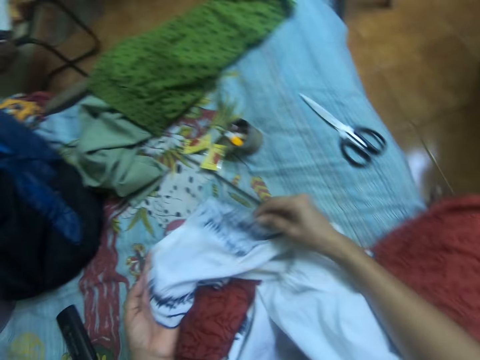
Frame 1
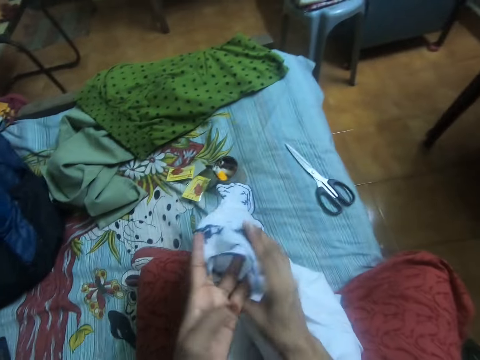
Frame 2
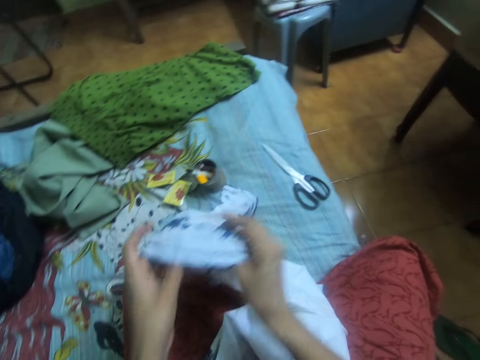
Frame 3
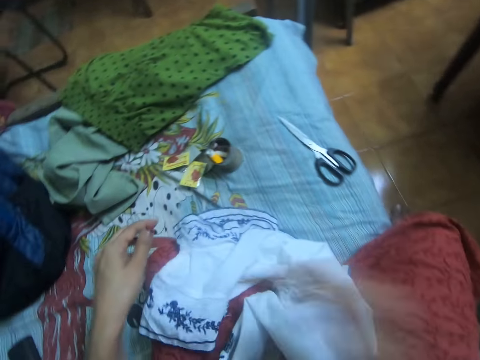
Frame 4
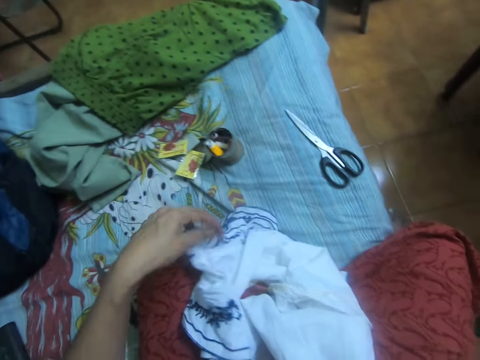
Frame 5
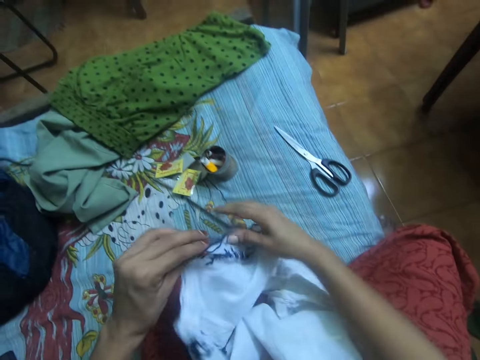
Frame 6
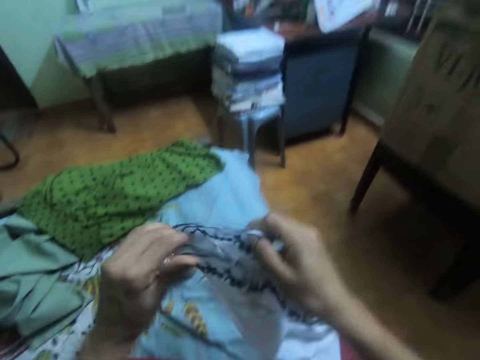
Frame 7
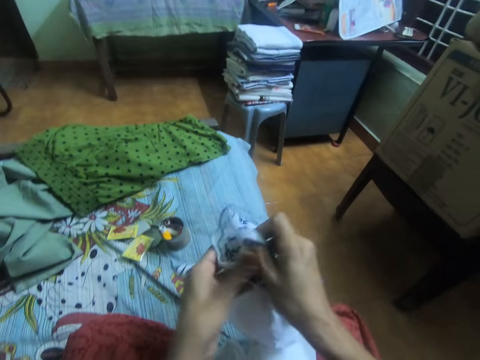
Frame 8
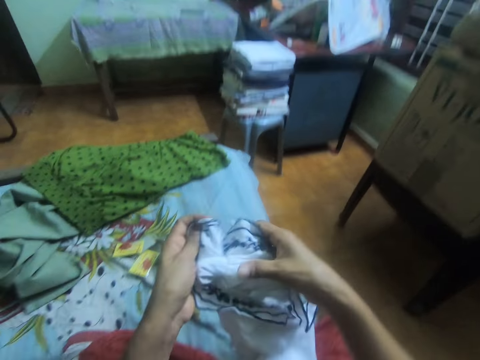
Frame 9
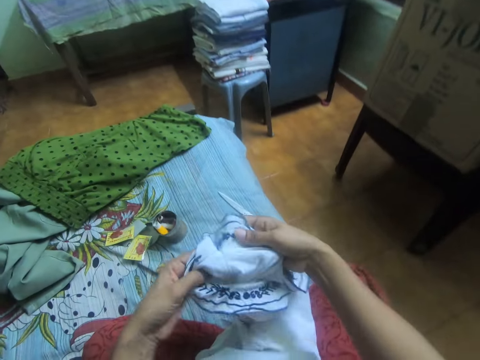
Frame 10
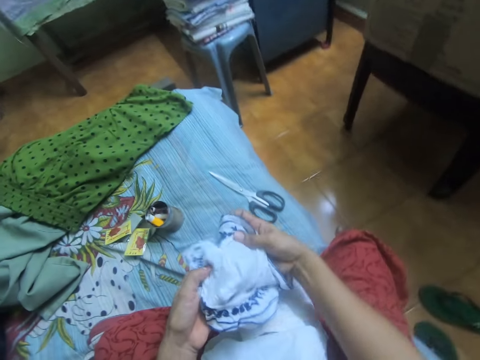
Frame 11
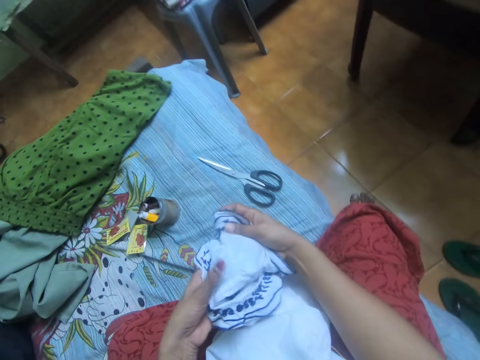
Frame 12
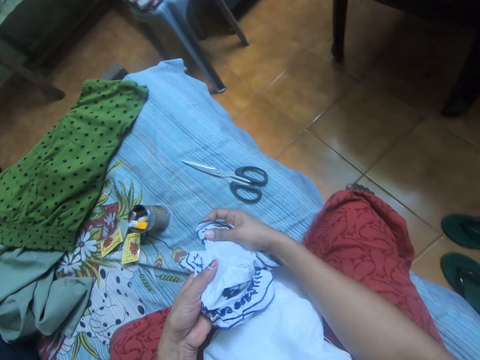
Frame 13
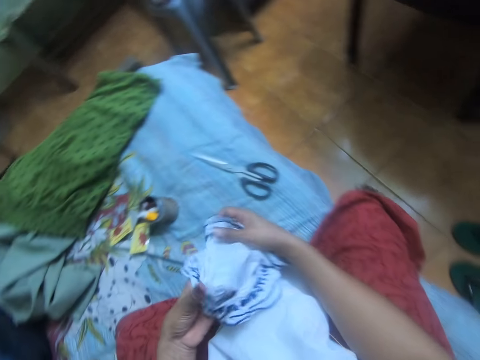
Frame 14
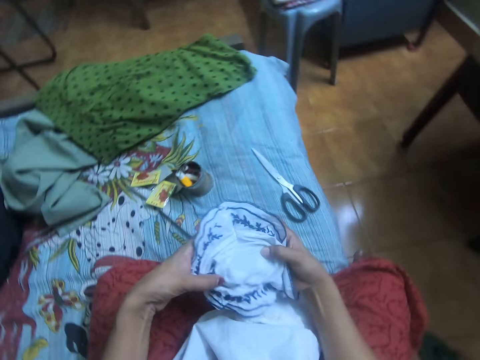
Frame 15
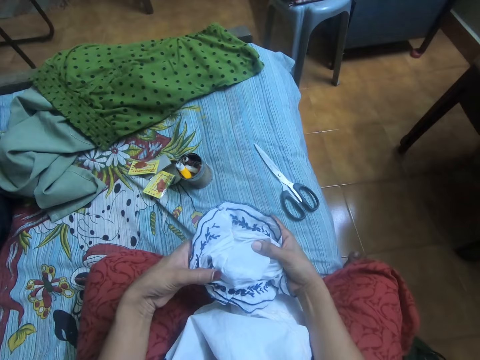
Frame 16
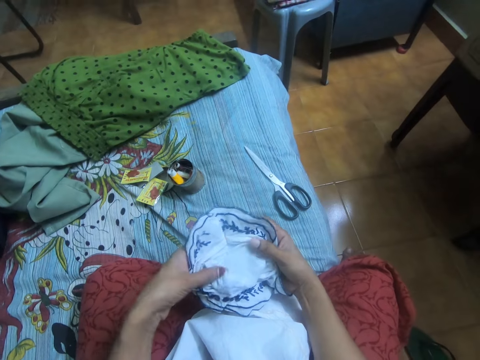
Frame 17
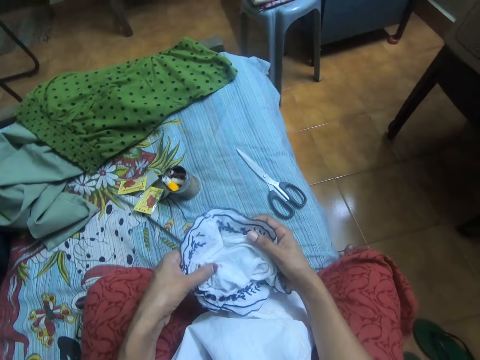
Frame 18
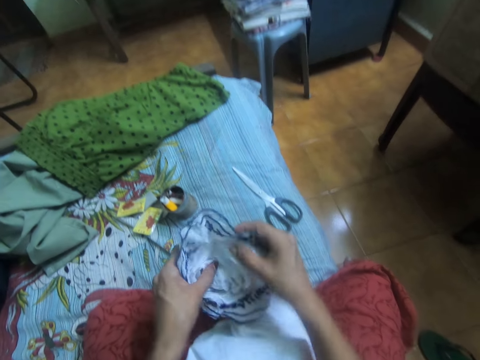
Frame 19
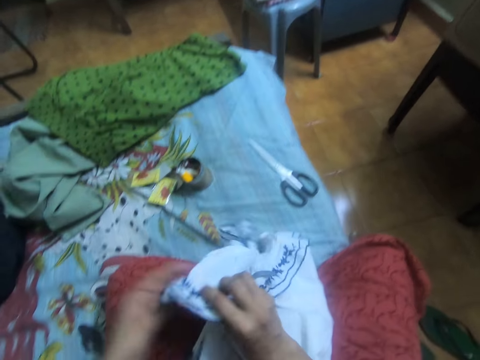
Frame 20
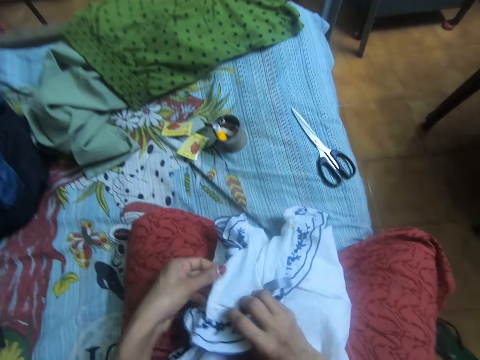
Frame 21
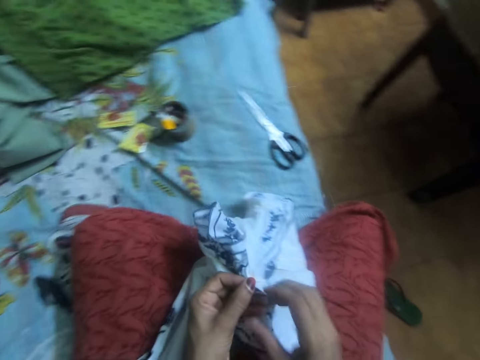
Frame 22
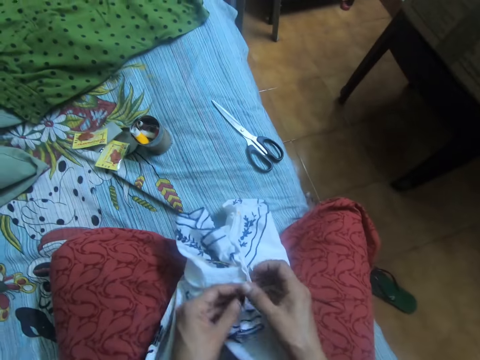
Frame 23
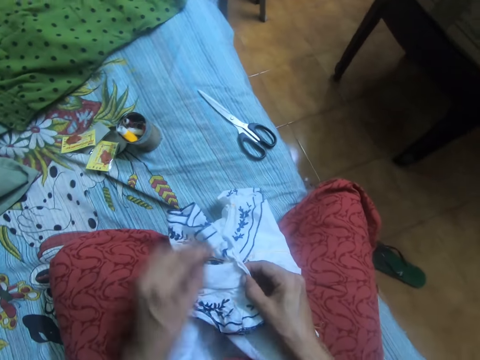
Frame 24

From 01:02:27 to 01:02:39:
The camera wearer adjusts the cloth with both hands.

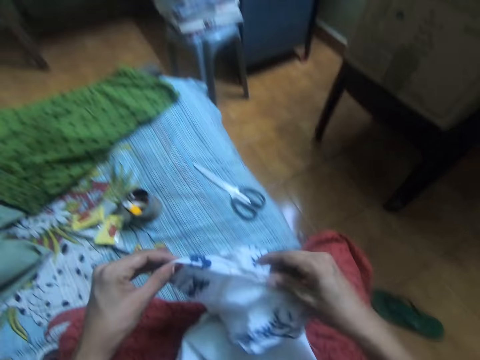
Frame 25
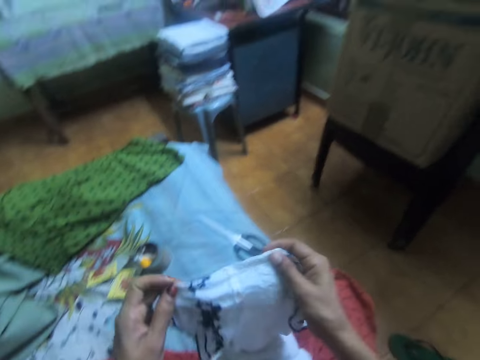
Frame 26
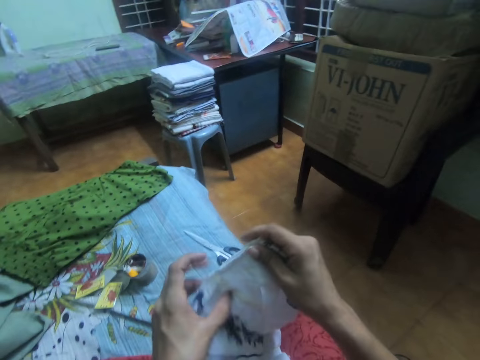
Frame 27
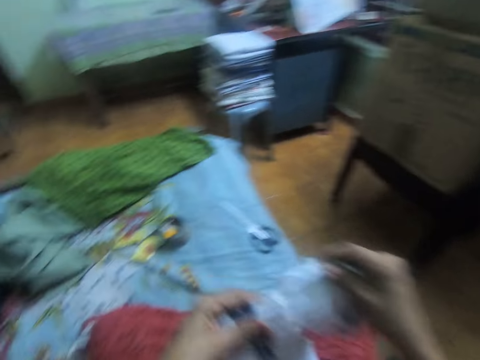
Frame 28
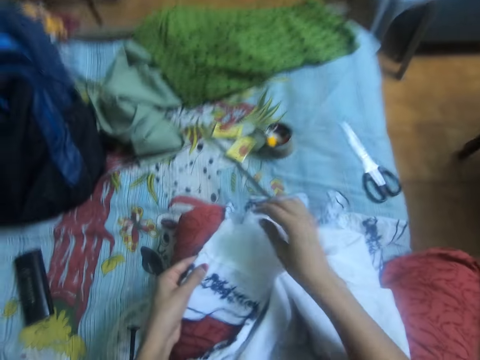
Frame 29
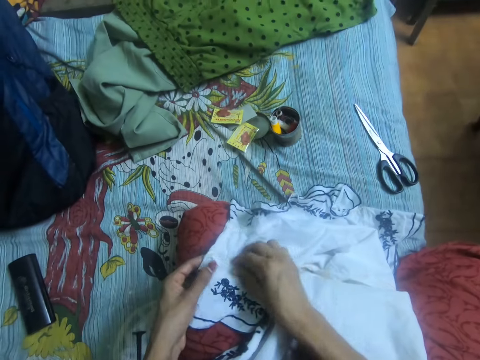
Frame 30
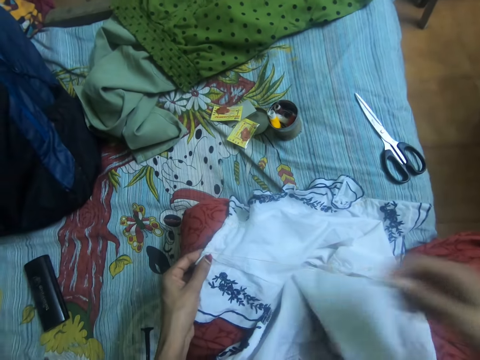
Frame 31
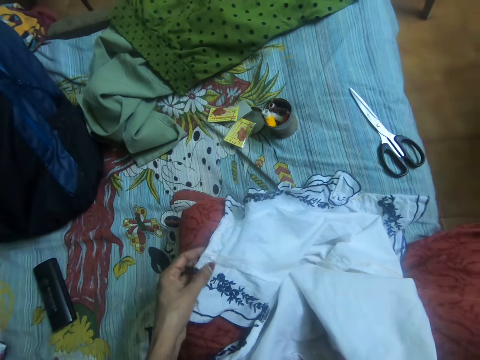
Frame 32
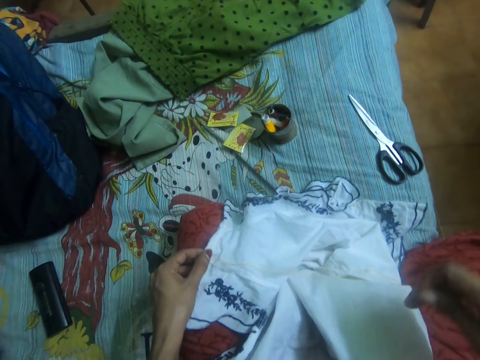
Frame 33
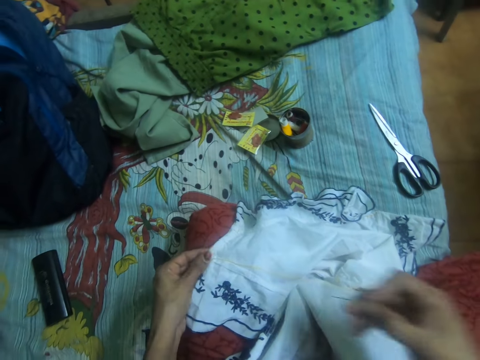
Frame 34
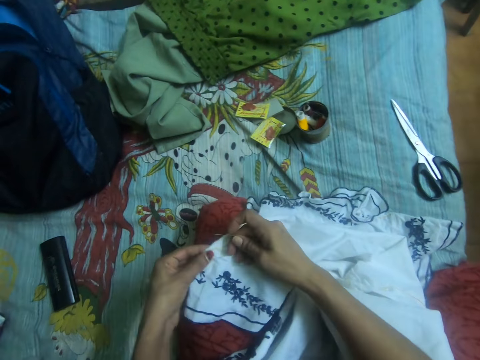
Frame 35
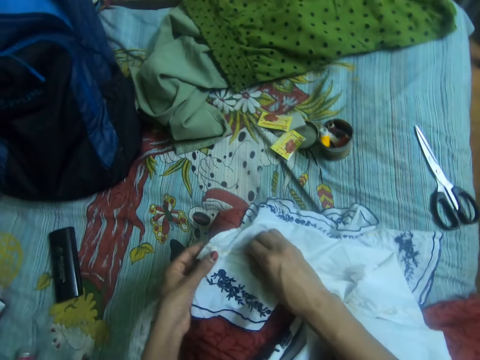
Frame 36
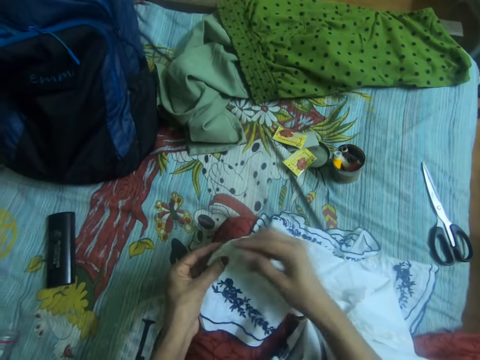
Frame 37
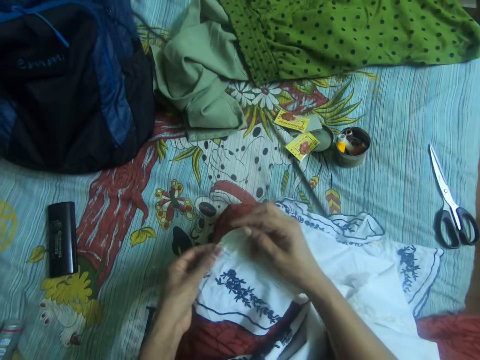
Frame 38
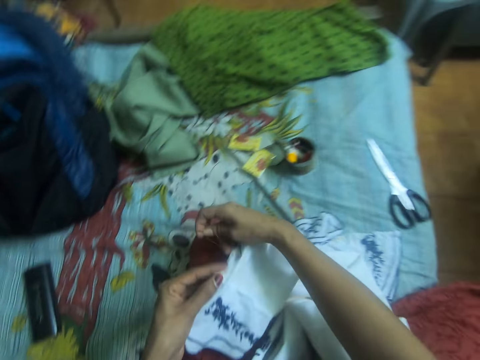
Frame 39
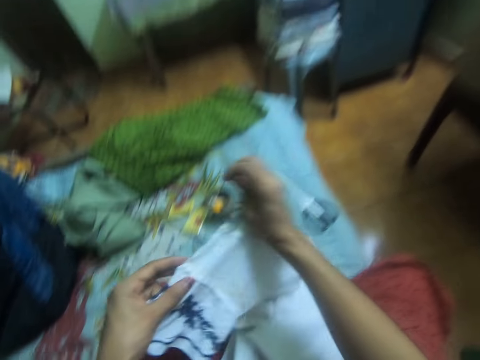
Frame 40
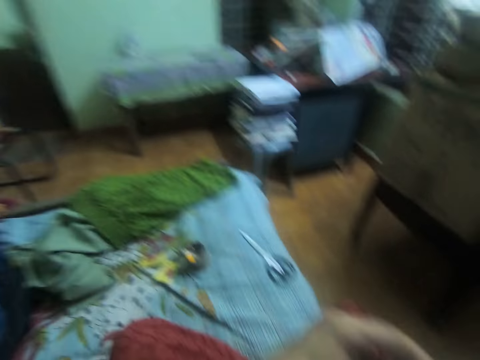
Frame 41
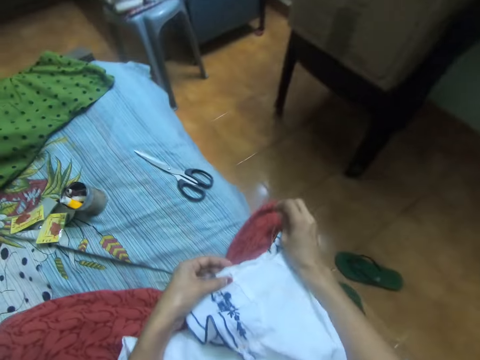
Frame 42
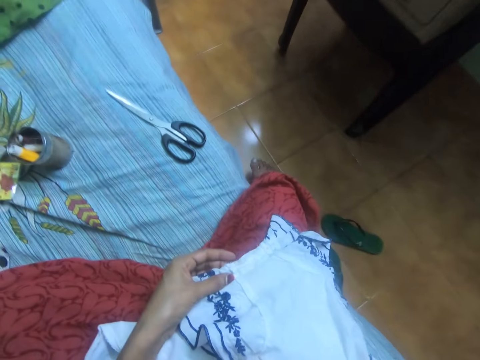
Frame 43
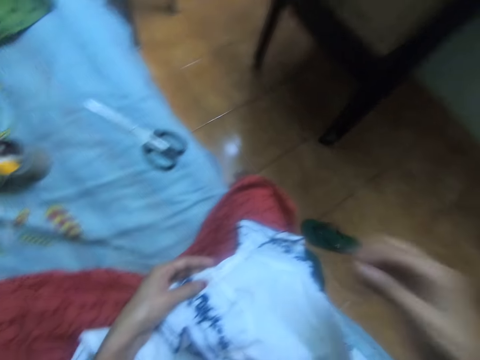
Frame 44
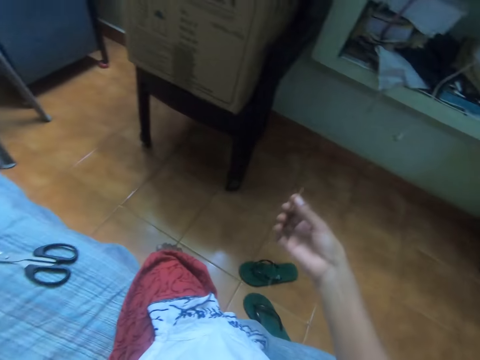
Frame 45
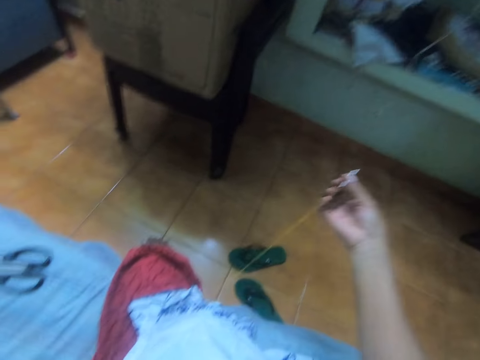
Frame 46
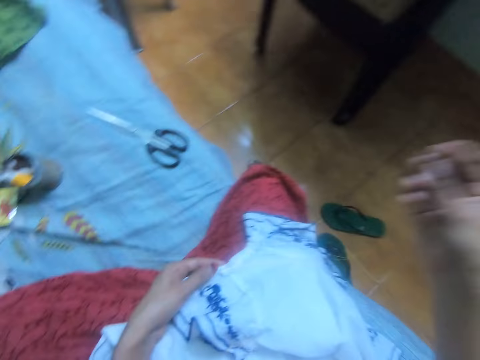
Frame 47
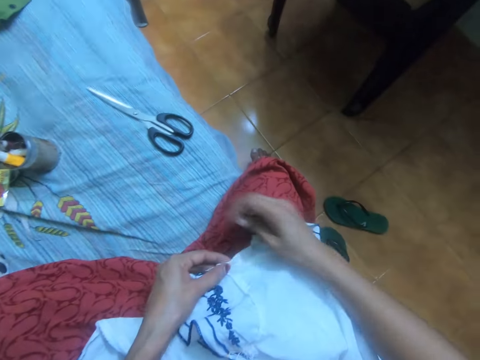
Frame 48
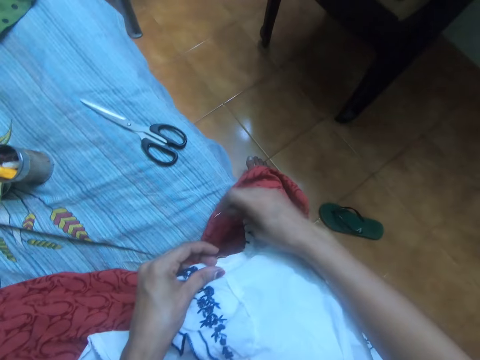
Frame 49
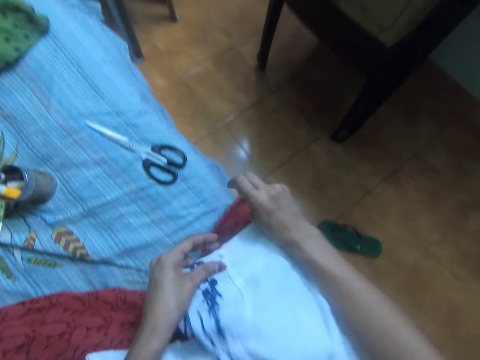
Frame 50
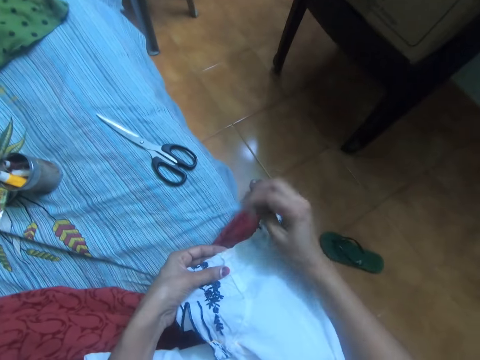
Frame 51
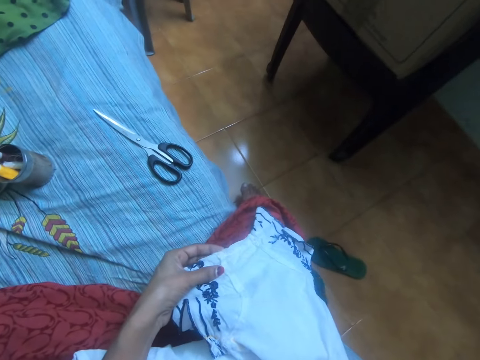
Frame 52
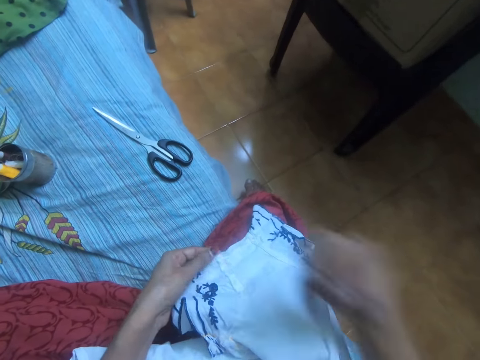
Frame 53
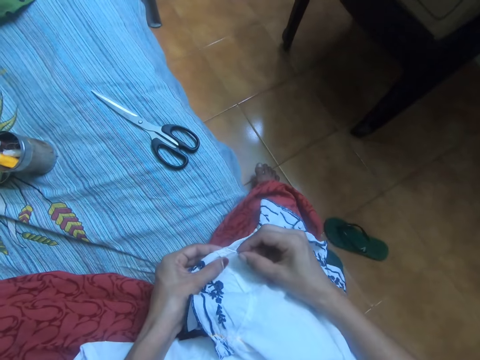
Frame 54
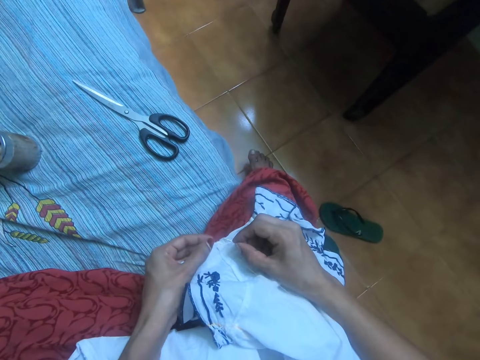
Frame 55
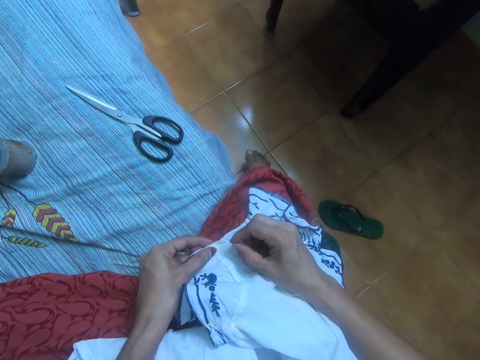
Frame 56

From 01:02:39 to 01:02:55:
The camera wearer aligns the fabric. She drops the cloth on her cloth. She aligns the thread. She stretches the thread with her right hand. She adjusts the cloth on her cloth with her left hand. She aligns the fabric. She moves the cloth on her cloth with both hands. She stretches the thread with her right hand. She moves the cloth on her cloth with both hands. She aligns the fabric.
